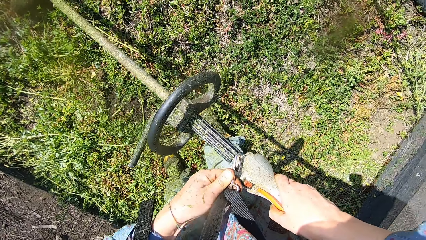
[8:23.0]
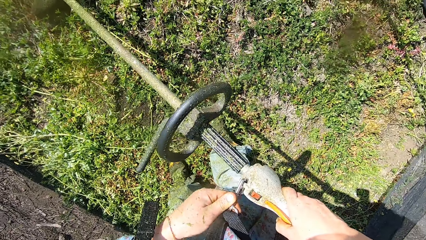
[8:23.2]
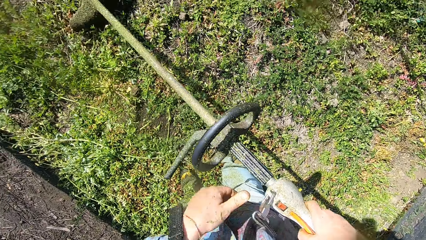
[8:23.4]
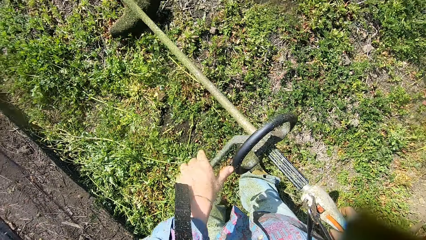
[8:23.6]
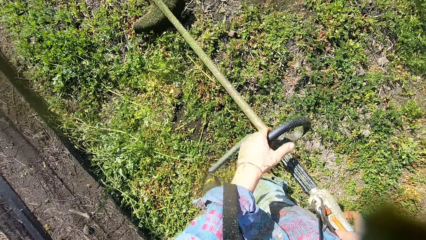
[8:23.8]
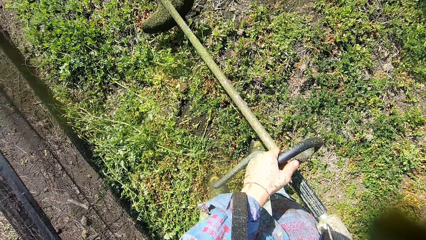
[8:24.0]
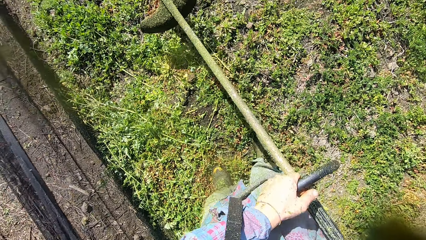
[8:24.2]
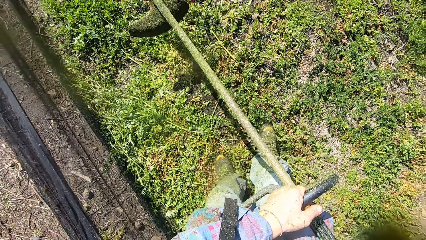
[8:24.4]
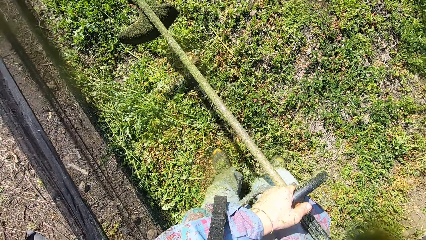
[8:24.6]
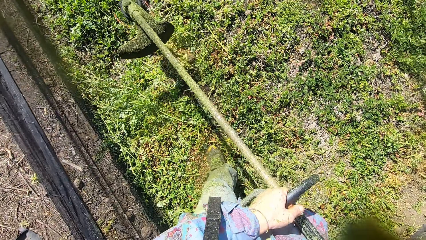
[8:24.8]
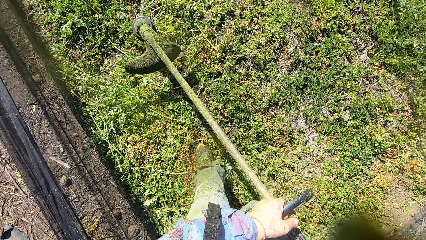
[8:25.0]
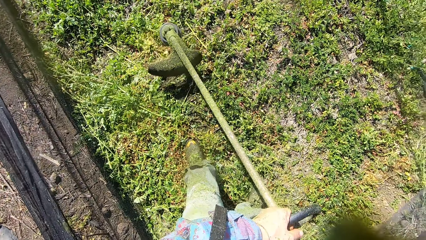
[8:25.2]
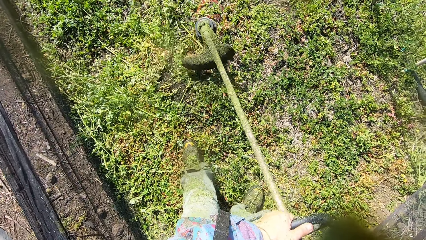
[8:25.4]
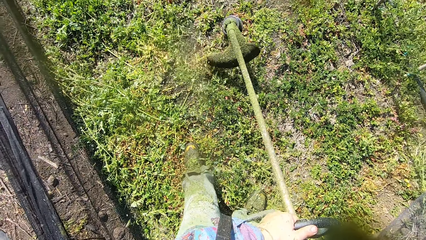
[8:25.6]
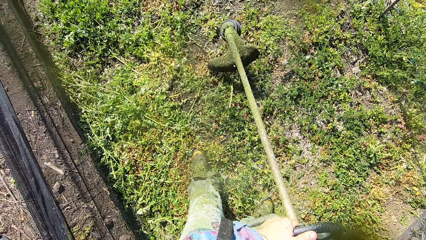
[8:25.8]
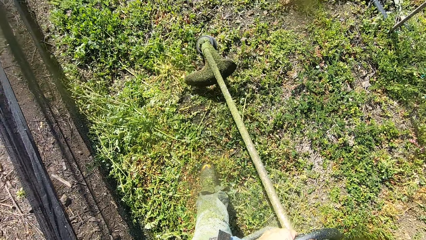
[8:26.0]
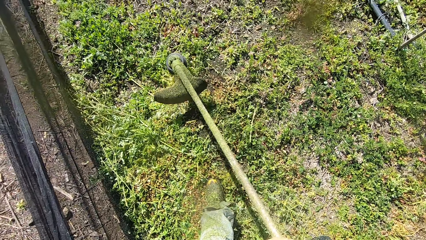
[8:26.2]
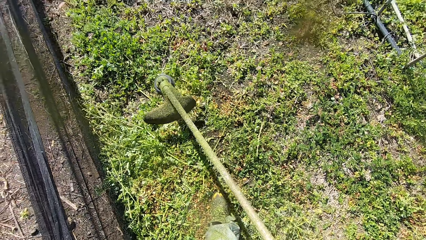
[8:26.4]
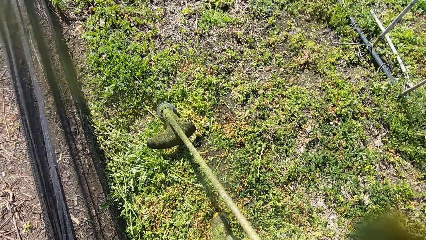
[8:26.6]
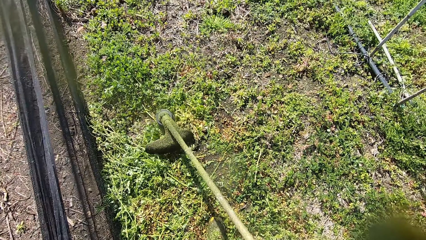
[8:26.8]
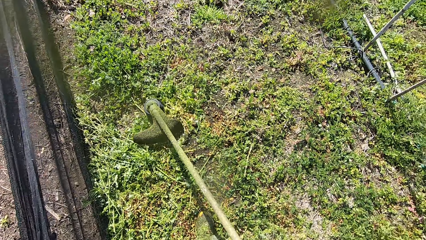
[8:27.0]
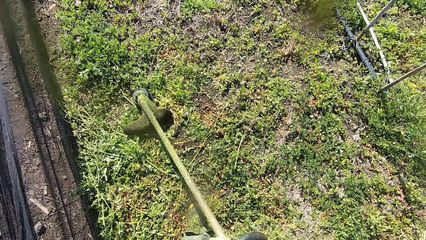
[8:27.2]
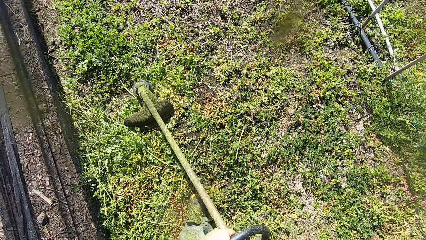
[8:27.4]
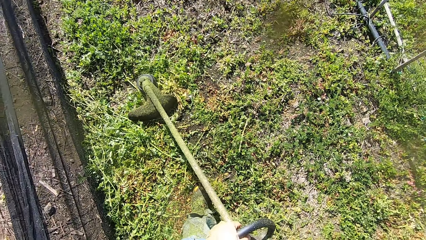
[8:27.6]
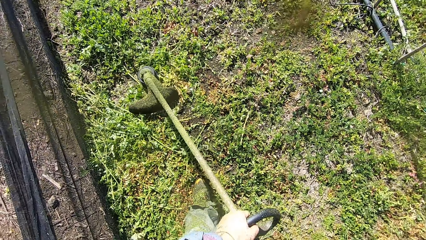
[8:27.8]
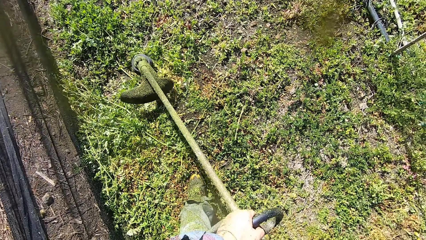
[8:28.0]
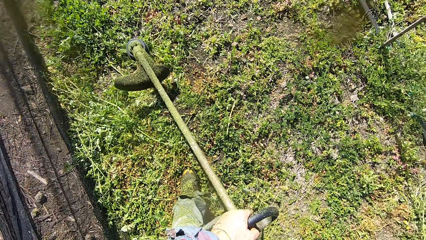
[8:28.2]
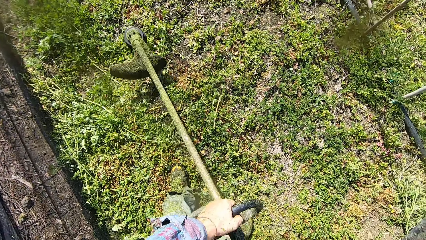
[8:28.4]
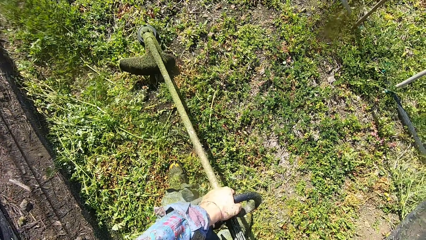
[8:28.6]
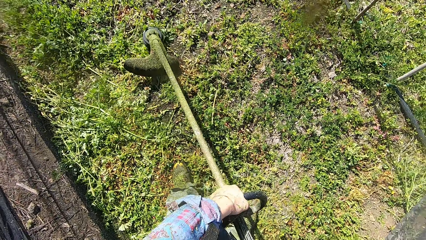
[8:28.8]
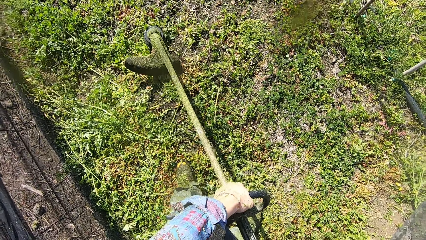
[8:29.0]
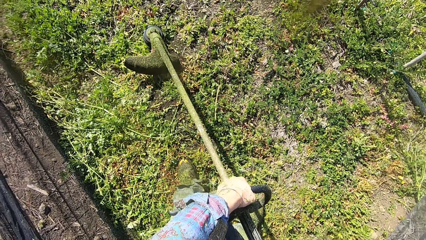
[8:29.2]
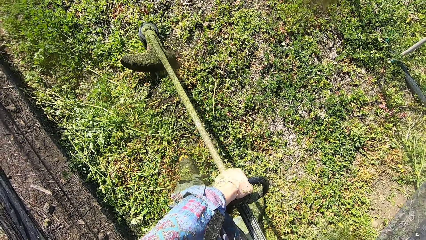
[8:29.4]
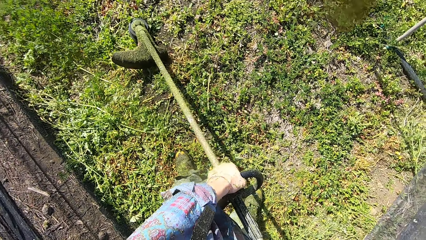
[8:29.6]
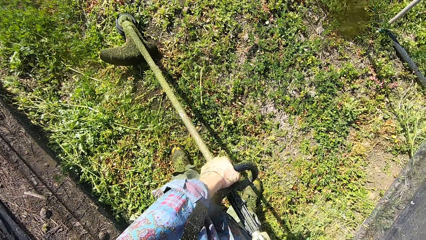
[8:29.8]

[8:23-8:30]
The camera wearer holds the grip of the grass trimmer with his left hand. He moves his legs. He turns on the grass trimmer. He cuts grasses with the grass trimmer. He turns the grass trimmer around. He rests the head of the grass trimmer on the ground. He turns off the grass trimmer.

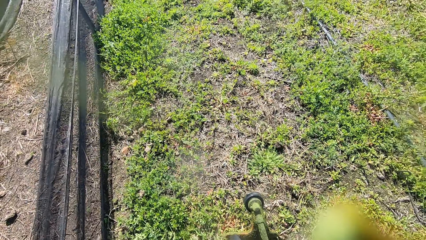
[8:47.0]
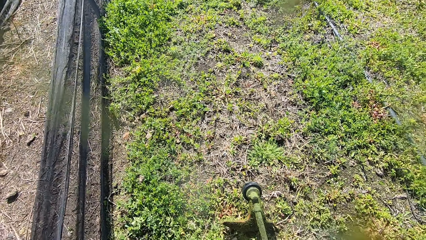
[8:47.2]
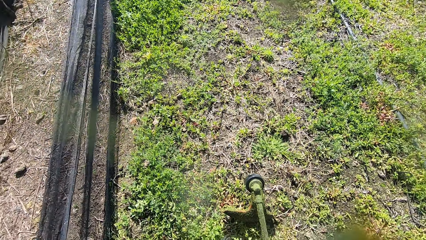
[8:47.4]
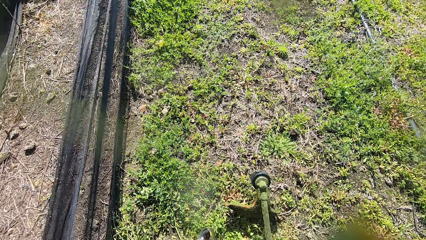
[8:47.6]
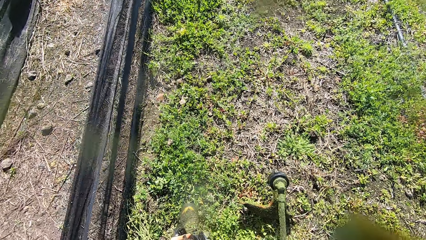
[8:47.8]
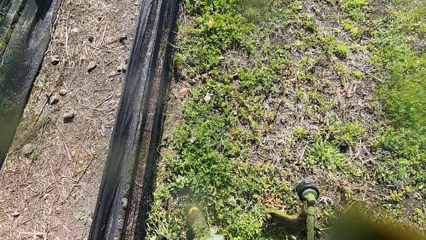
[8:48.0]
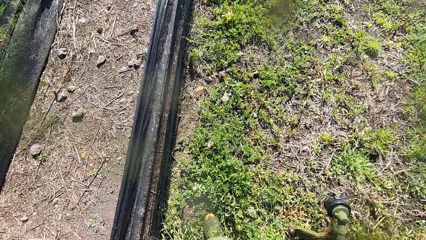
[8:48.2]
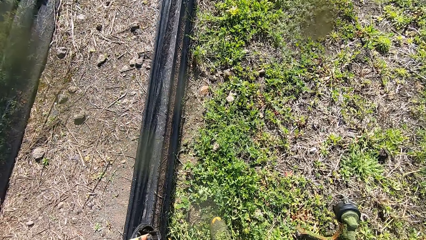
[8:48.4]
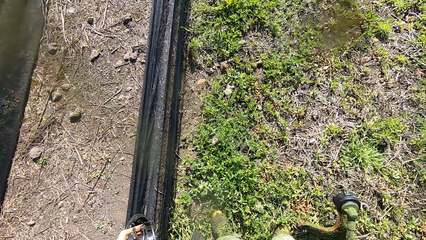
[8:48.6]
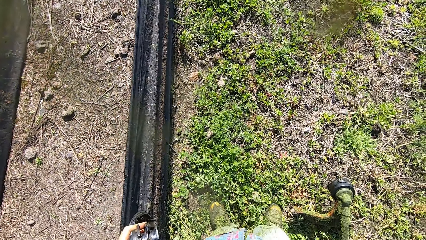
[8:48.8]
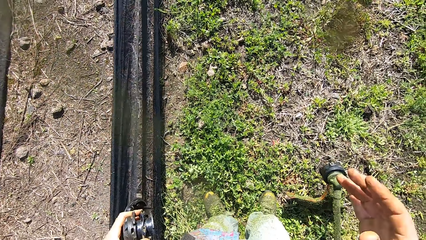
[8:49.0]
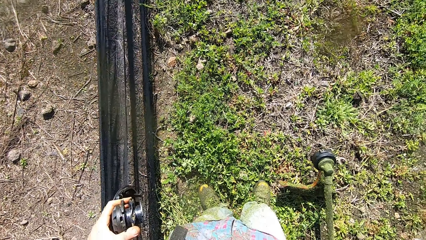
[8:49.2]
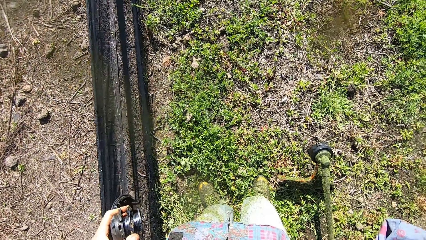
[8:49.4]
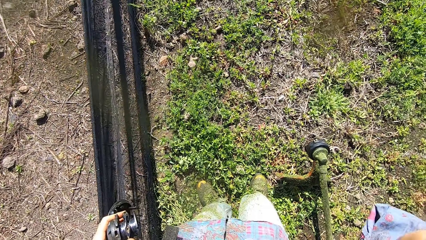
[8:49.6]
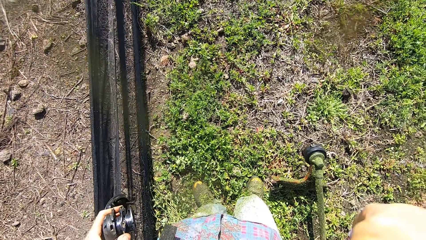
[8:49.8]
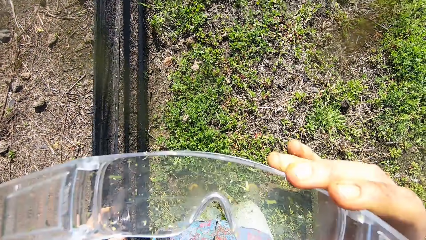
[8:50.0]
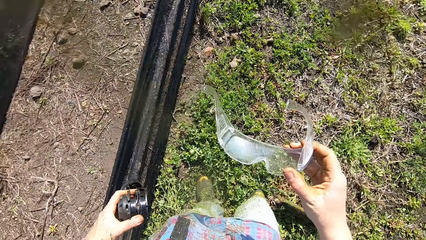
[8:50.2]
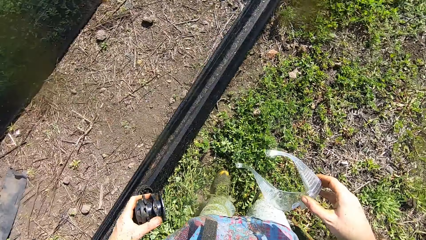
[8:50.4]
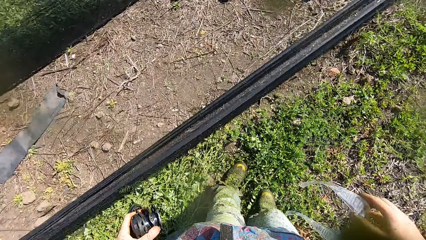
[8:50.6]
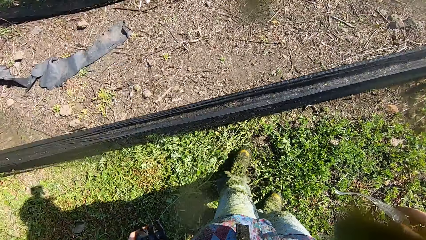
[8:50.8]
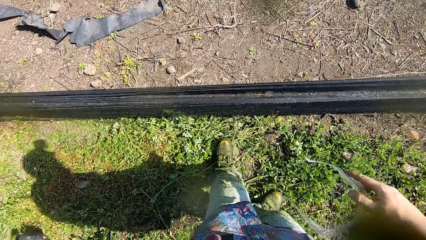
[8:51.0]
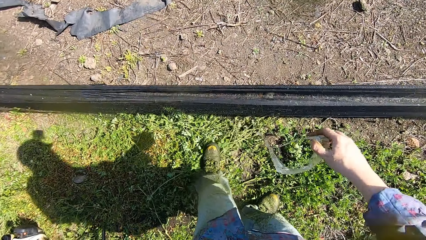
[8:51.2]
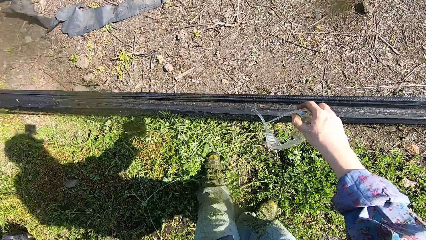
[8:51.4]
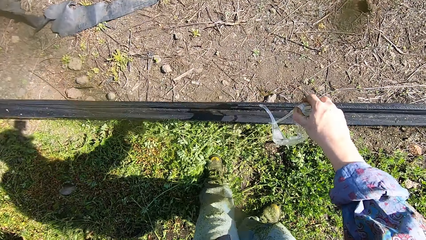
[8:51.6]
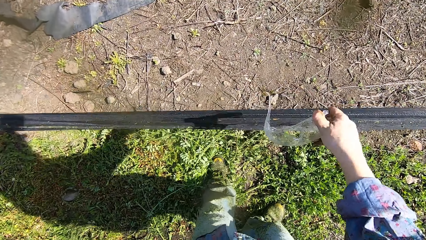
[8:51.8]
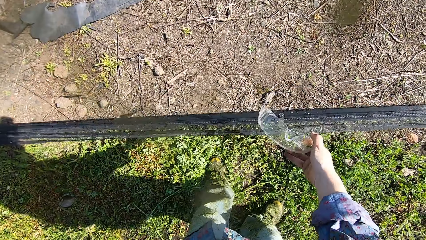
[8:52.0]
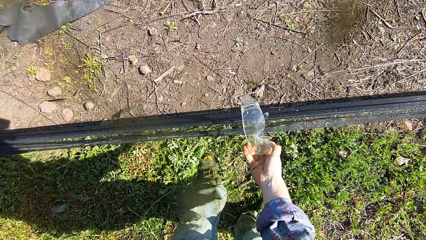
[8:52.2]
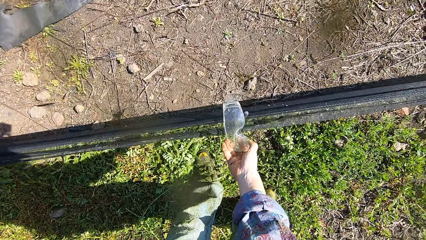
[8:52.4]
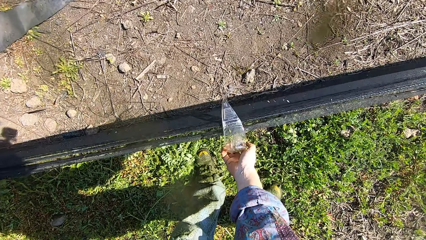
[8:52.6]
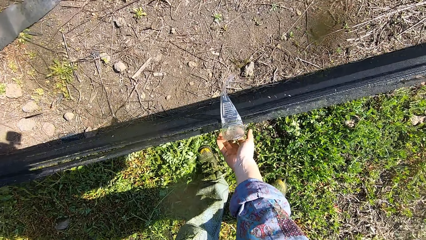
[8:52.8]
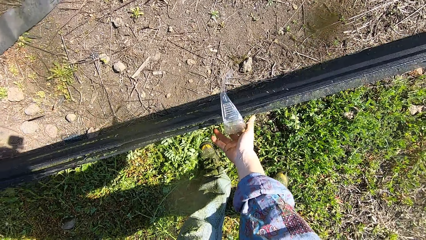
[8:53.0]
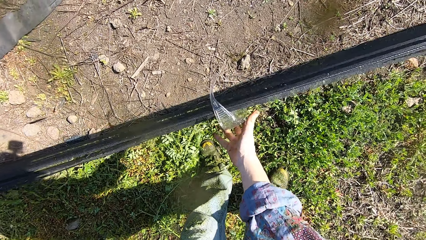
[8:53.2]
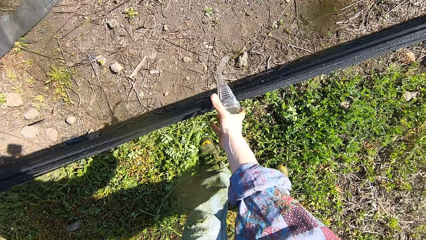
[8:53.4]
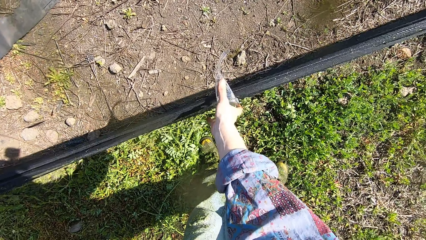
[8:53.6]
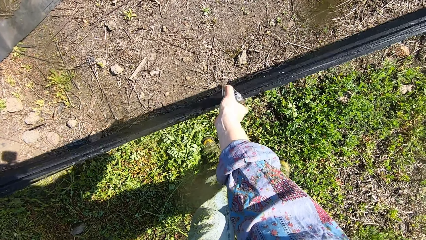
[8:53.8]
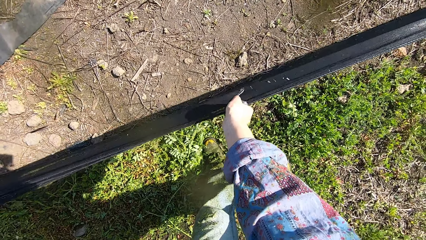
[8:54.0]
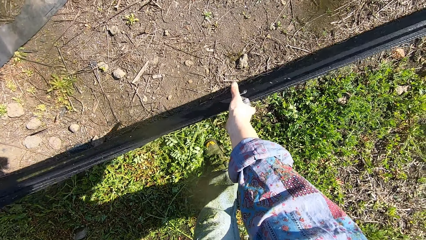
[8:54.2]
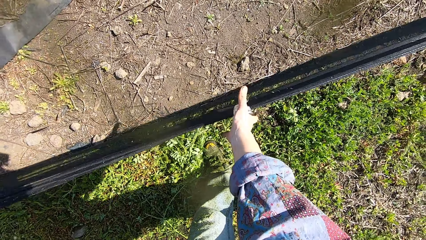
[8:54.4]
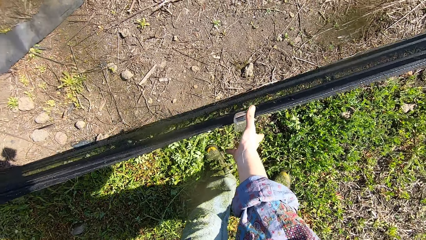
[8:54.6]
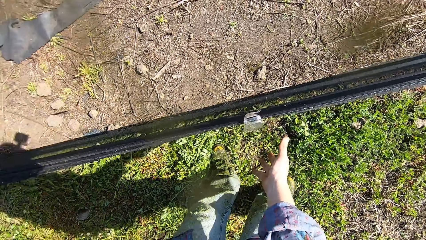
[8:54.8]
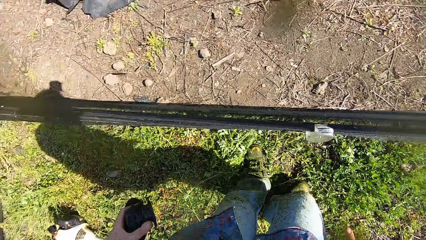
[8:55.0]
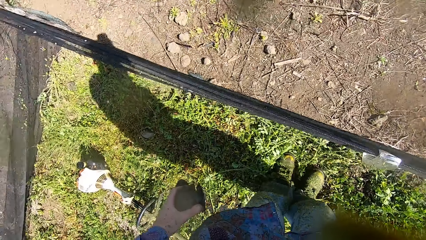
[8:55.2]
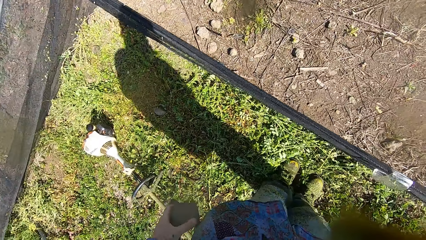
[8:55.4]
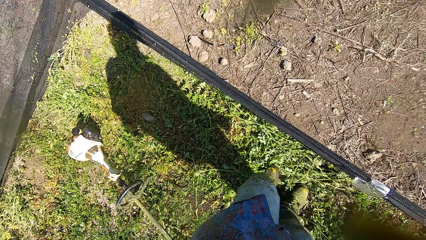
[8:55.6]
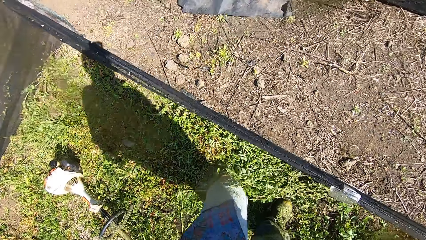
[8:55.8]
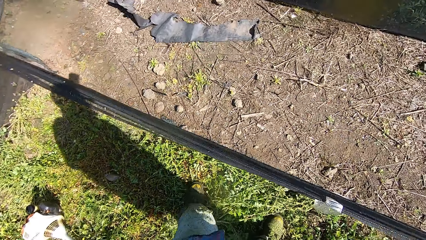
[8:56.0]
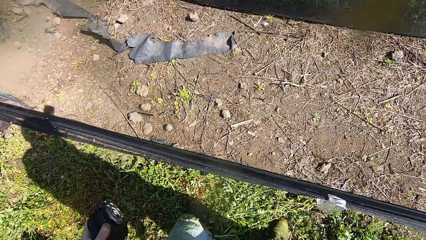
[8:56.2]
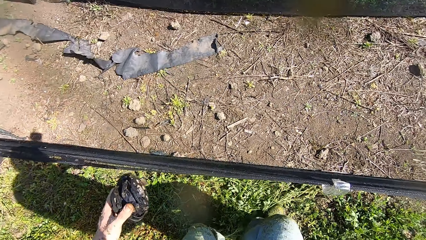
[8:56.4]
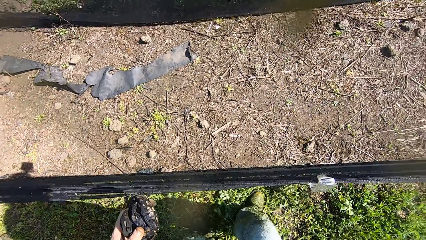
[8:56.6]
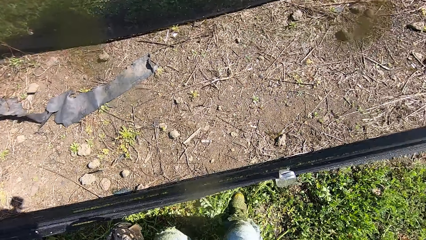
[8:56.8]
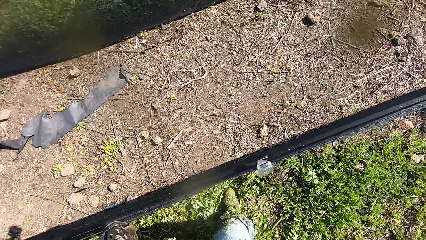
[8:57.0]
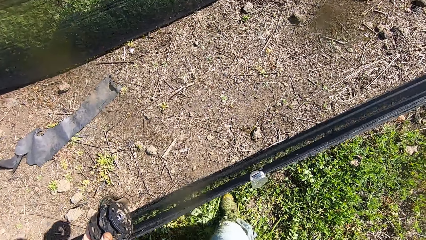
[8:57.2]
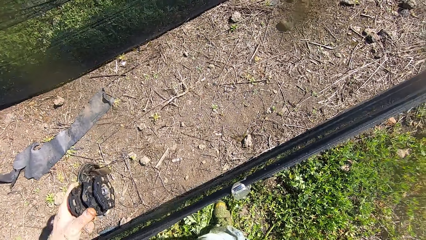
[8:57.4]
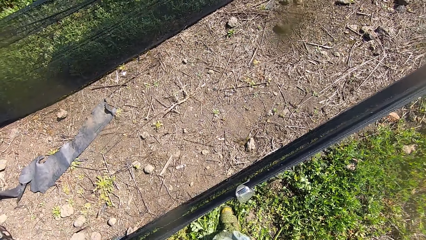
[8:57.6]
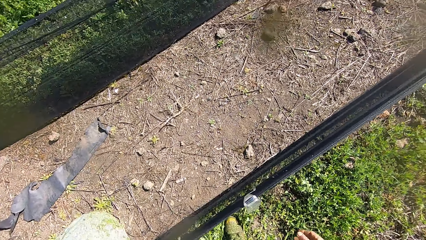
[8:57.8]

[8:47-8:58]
The camera wearer moves his legs. He removes his eye goggles with his right hand. He places the eye goggles on a net. He crosses over the net.
